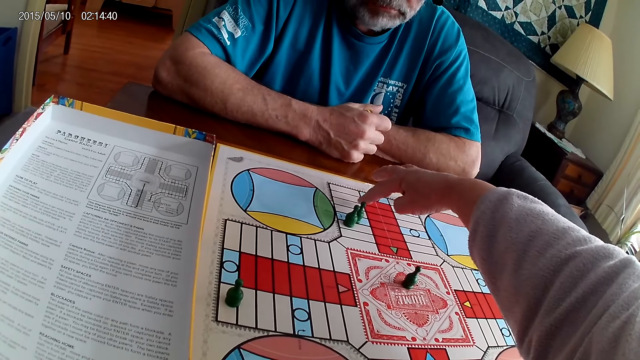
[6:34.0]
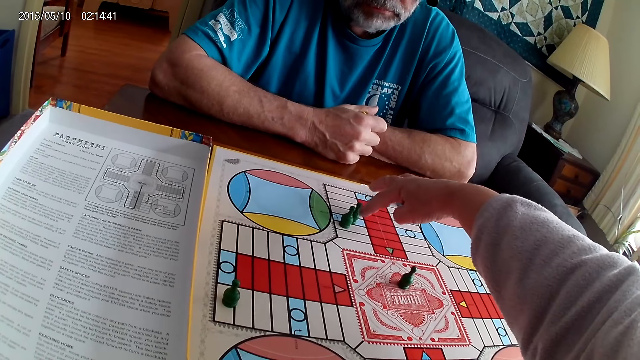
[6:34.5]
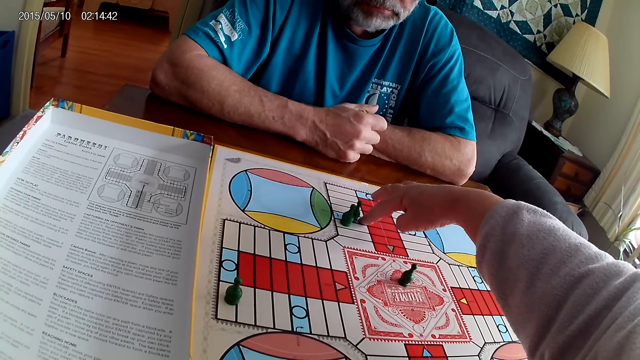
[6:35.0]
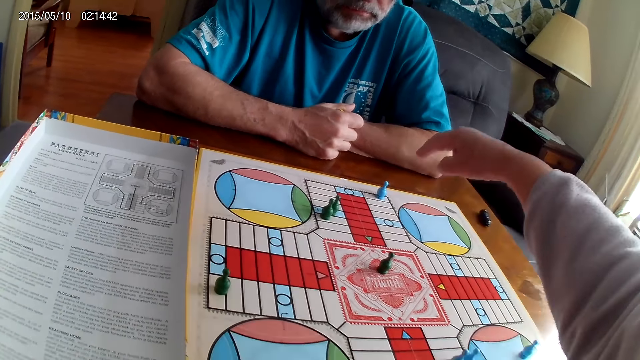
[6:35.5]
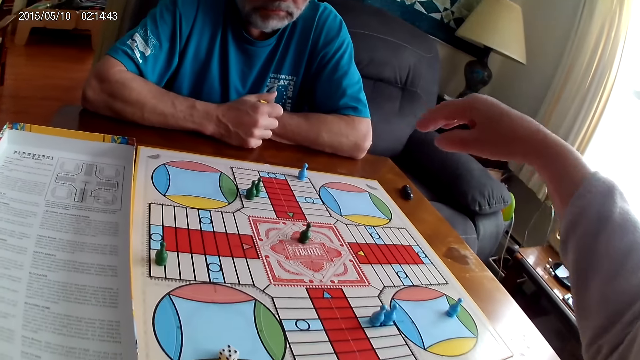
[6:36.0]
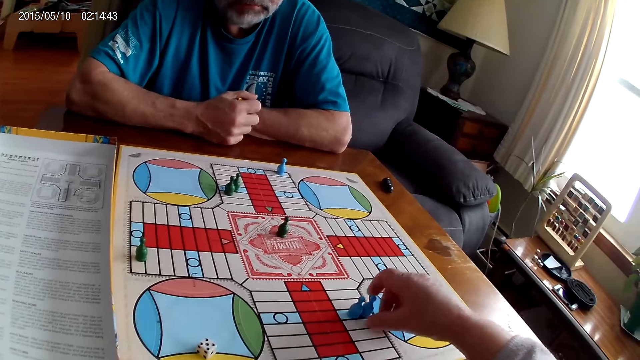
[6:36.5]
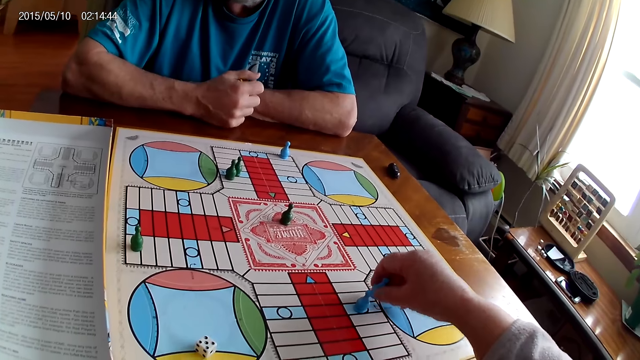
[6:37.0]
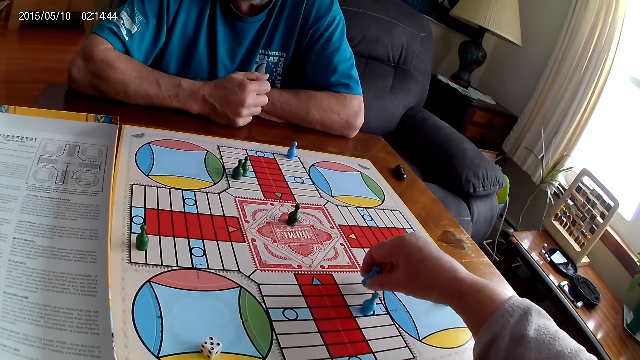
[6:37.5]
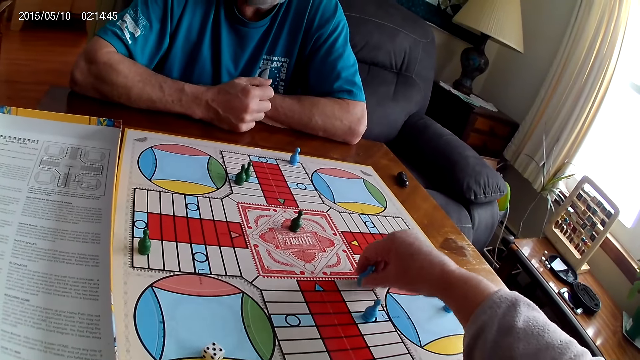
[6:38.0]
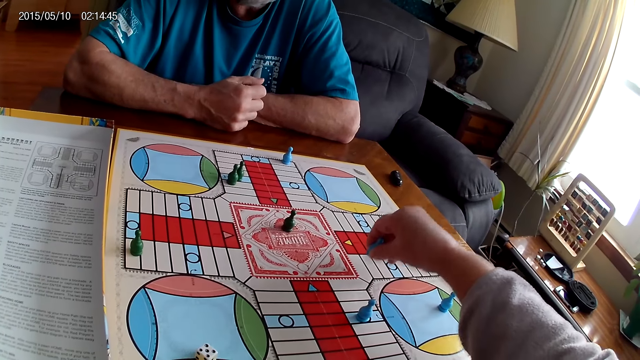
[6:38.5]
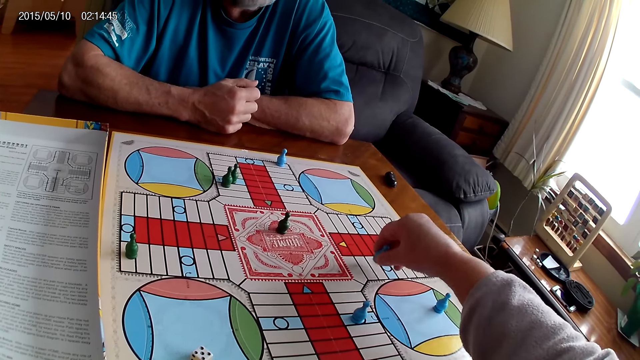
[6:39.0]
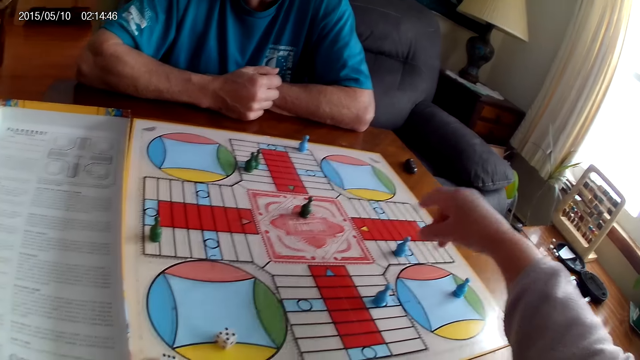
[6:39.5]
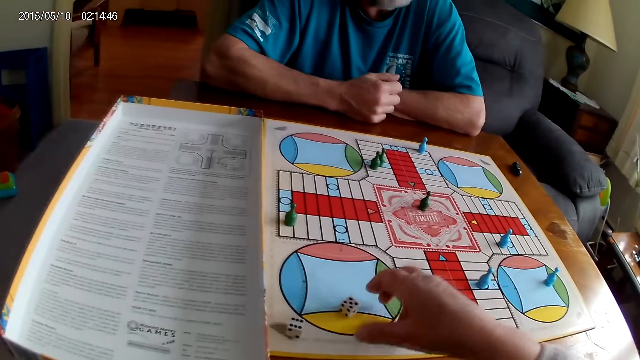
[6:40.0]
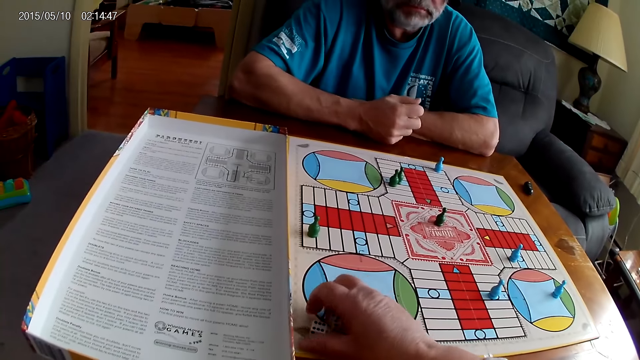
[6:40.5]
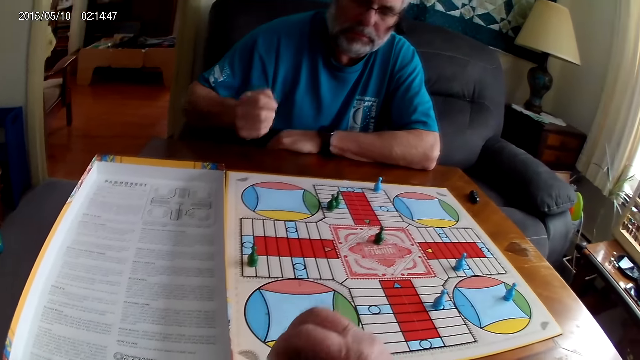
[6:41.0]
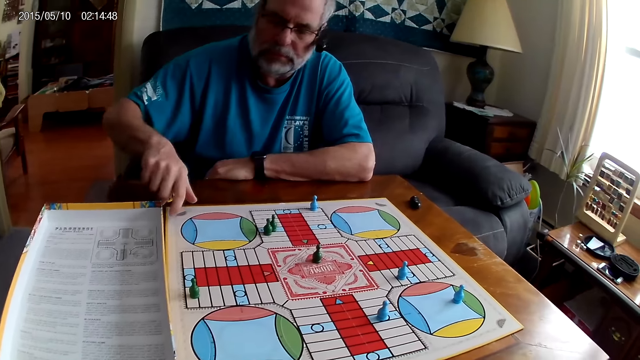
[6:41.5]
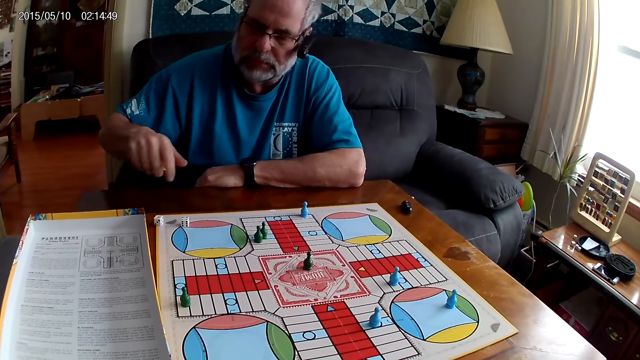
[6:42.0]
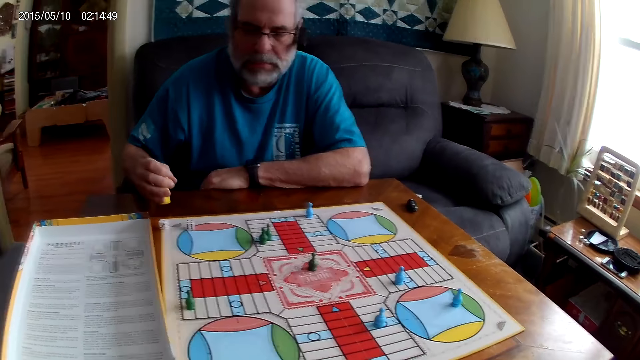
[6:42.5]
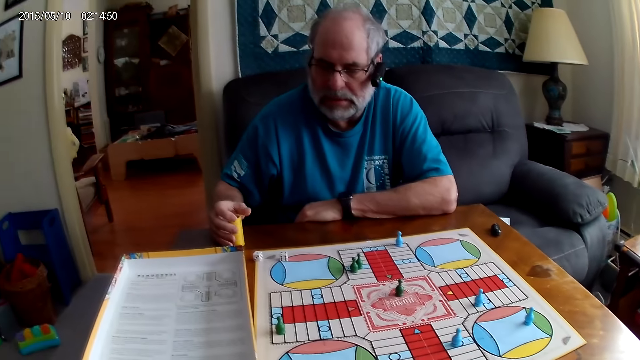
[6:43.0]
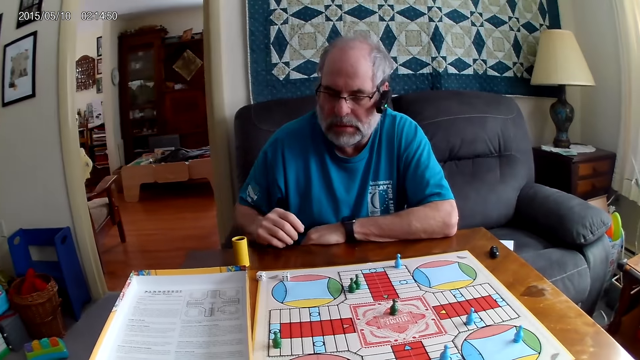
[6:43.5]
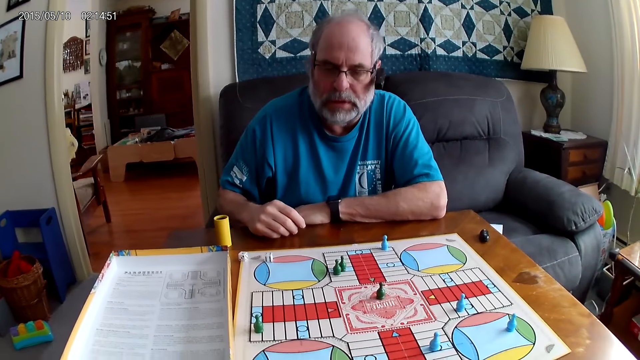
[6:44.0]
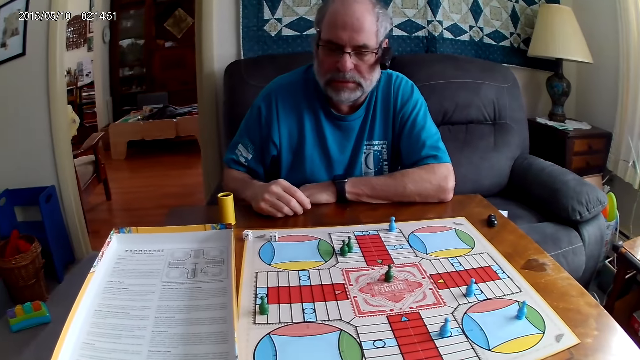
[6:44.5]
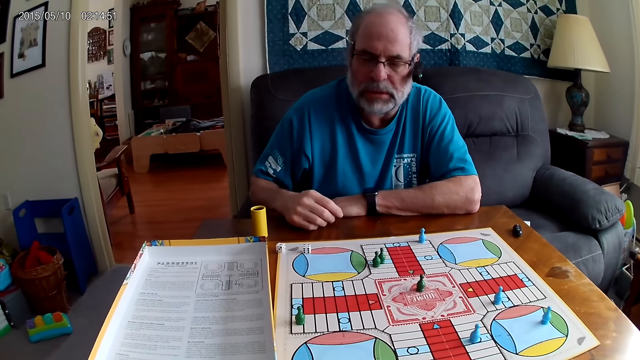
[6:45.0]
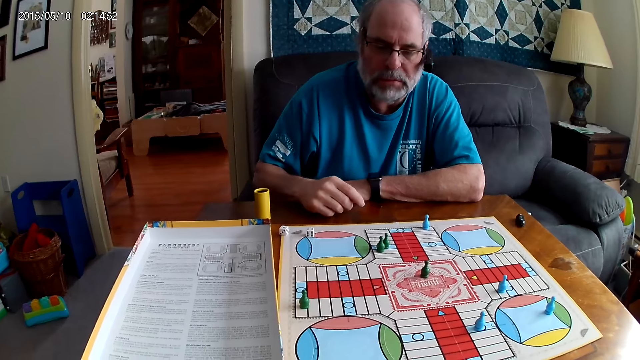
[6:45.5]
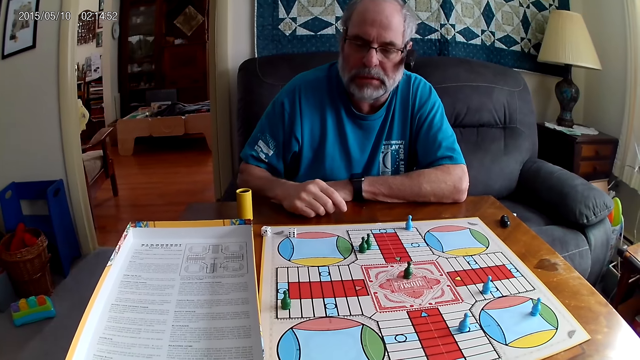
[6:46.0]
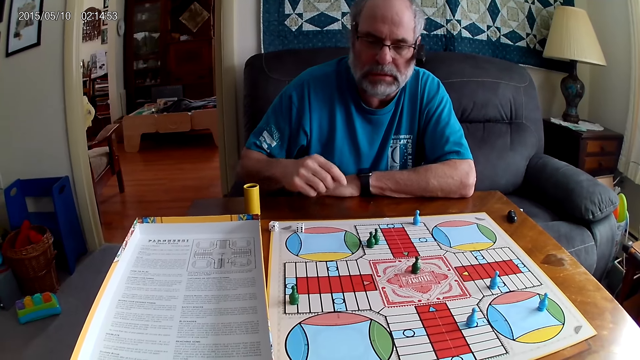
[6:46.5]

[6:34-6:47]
The camera wearer moves a blue pawn with her right hand through some cells. She picks the dice on the Ludo board with her right hand. A man shuffles the dice in the container or dice cup with his right hand. The man pours the dice from the container with his right hand. The man places the dice cup on the table. The man talks to the camera wearer.

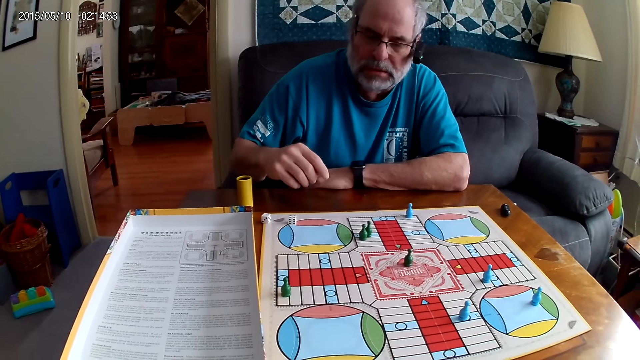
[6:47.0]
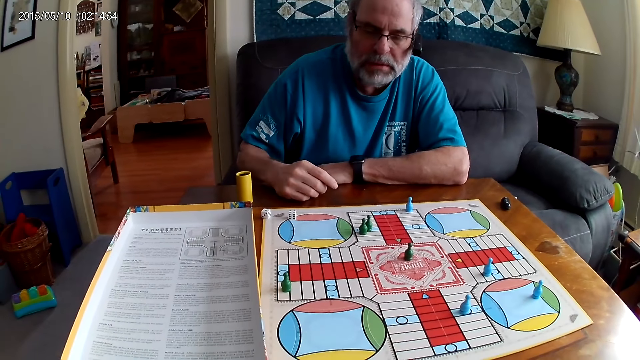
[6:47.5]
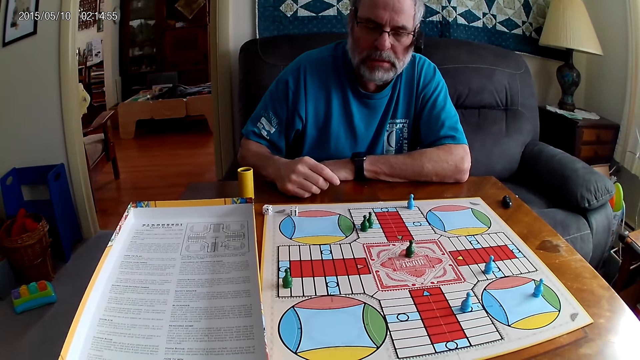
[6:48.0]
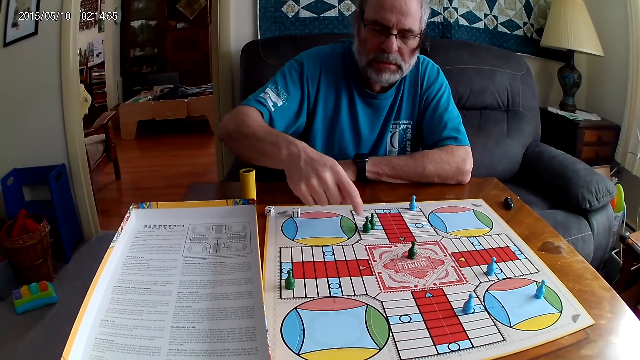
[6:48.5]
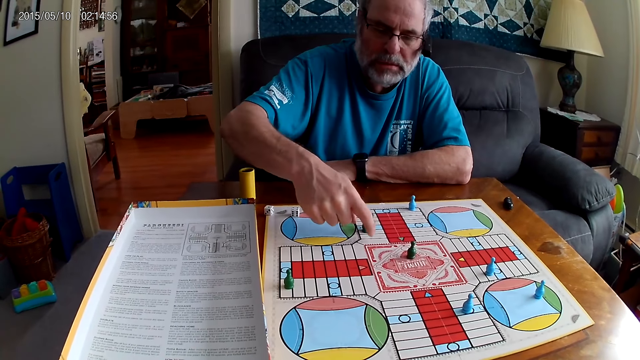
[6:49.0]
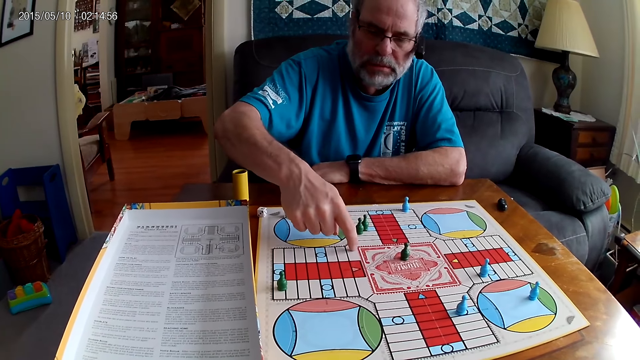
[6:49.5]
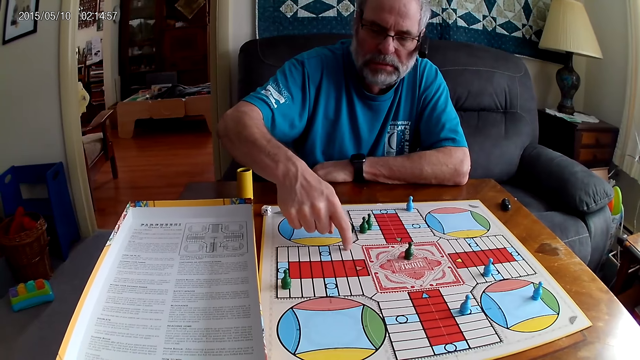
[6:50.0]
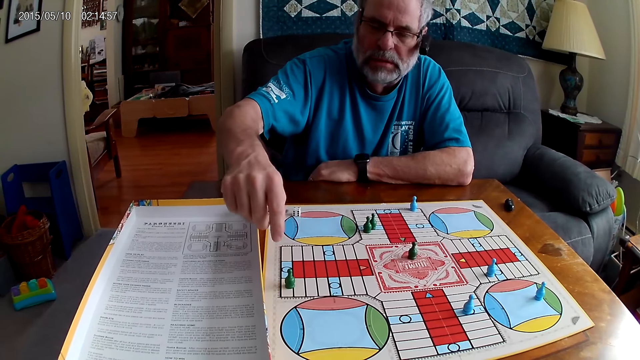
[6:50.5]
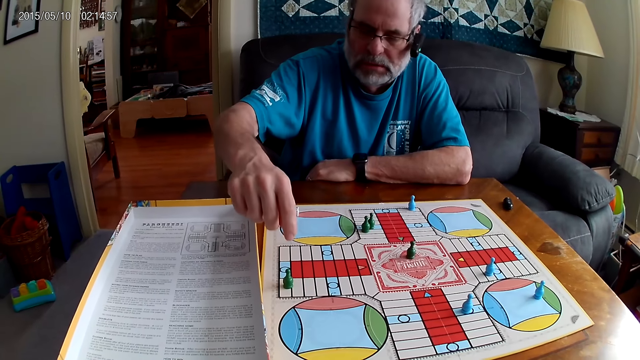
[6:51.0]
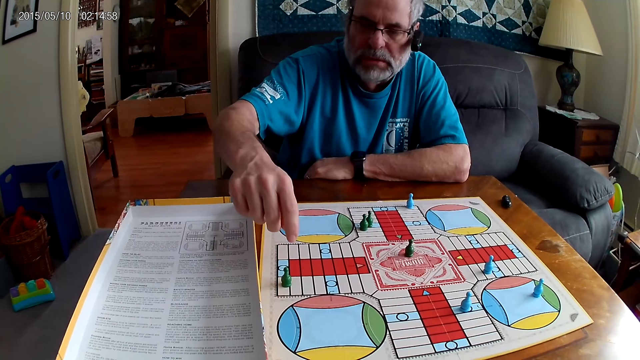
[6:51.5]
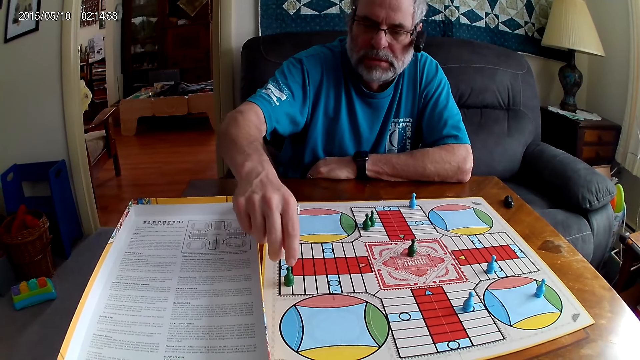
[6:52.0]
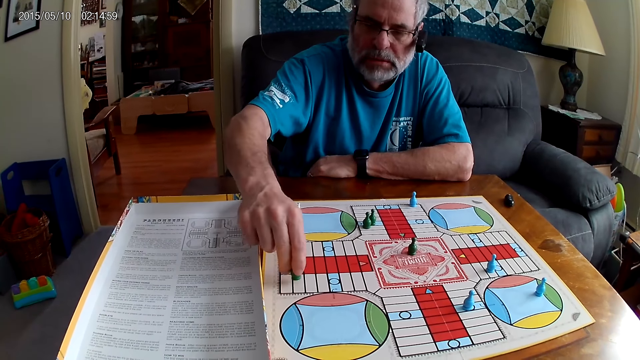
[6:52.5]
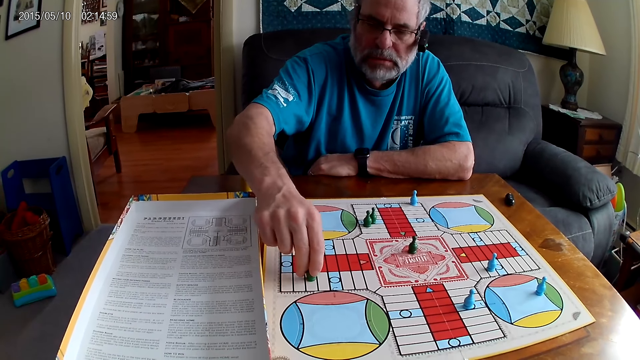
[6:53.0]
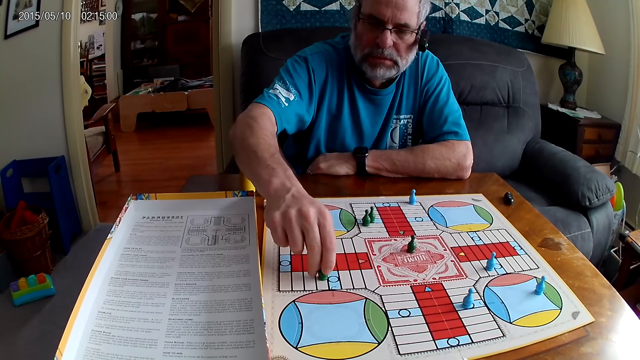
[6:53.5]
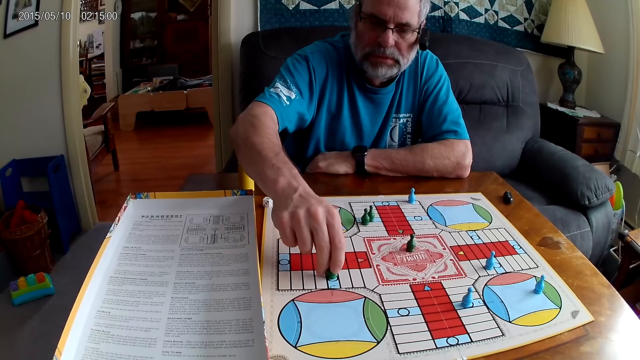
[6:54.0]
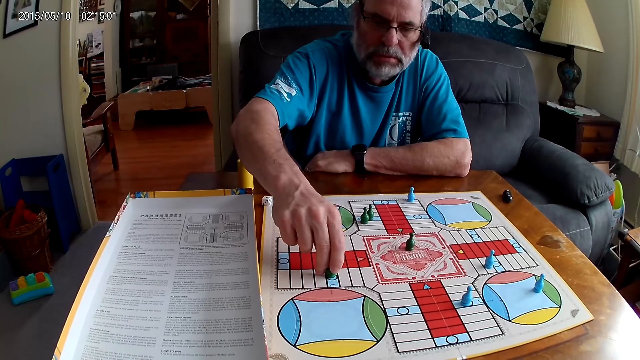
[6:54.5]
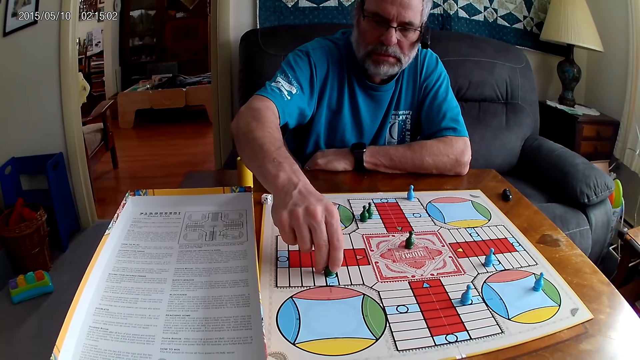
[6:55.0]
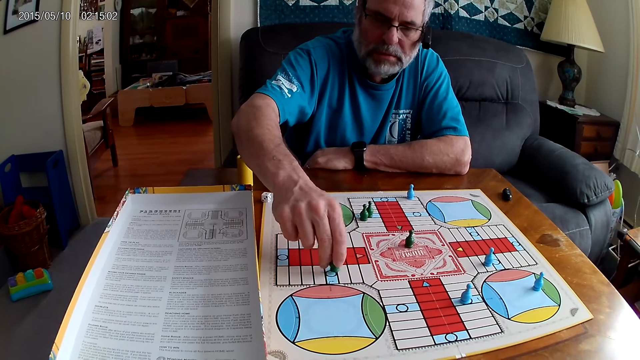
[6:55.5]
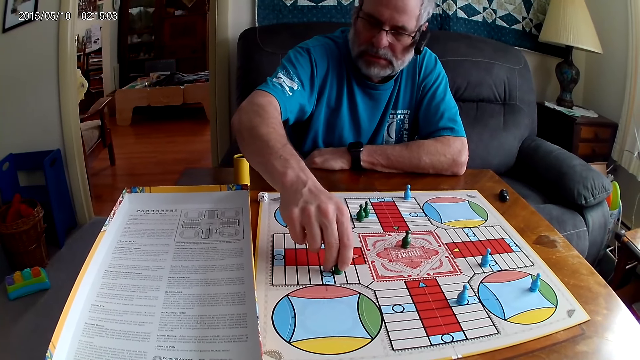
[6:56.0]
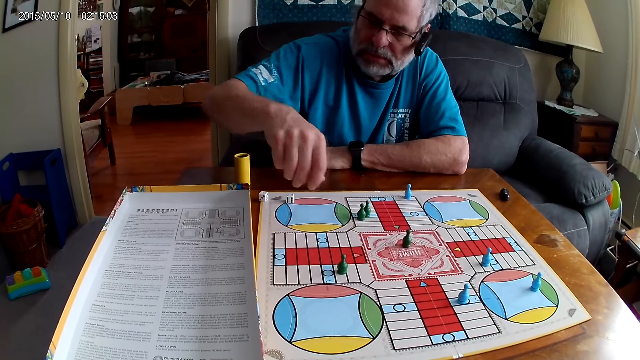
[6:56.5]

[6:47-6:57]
A man counts some cells on the Ludo board with his right hand. The man moves a green pawn through some cells on the Ludo board with his right hand.
